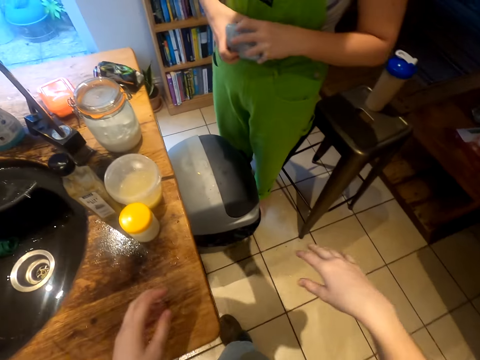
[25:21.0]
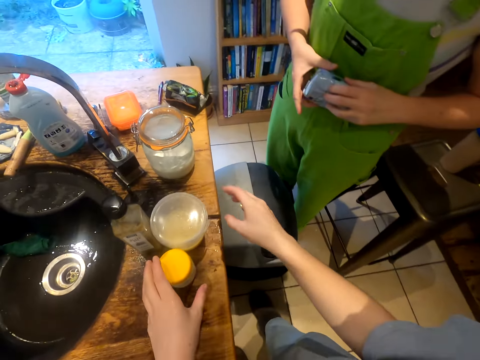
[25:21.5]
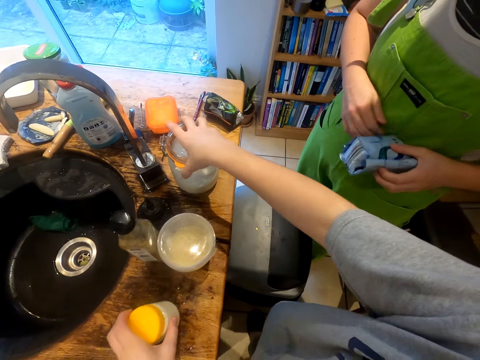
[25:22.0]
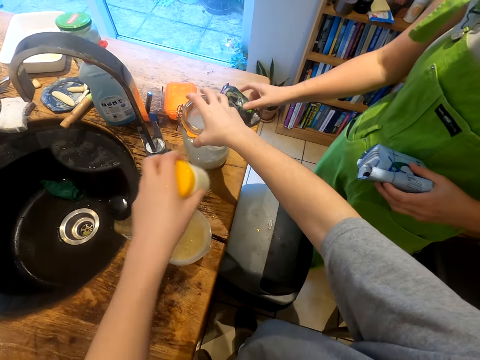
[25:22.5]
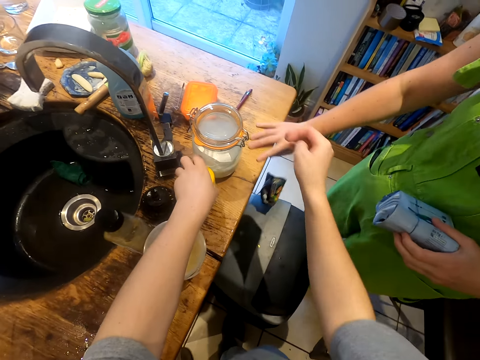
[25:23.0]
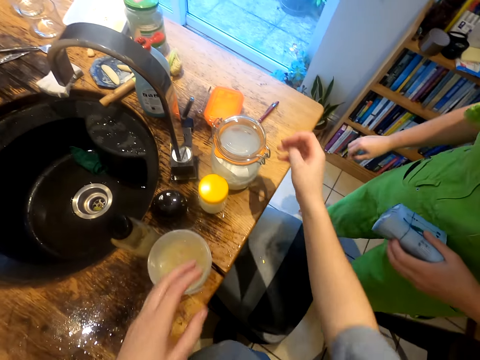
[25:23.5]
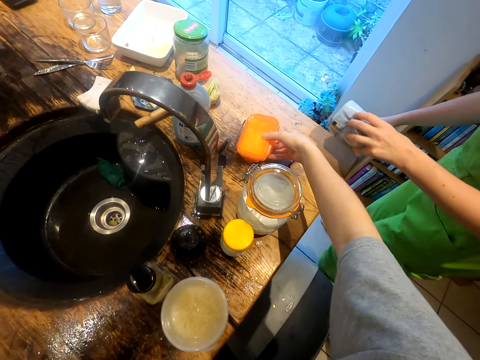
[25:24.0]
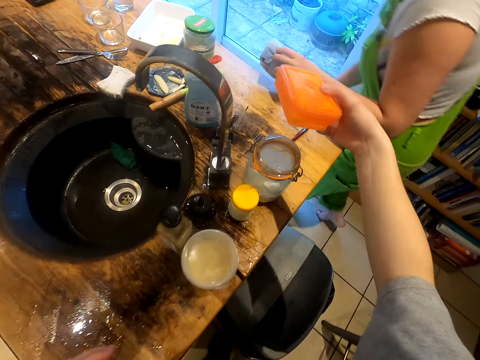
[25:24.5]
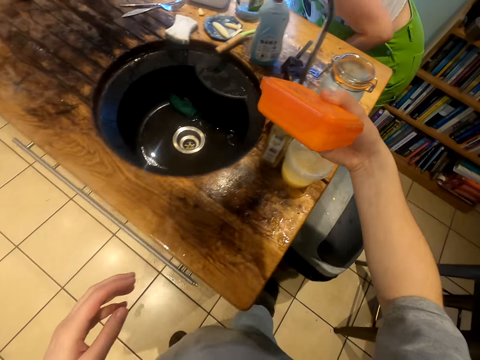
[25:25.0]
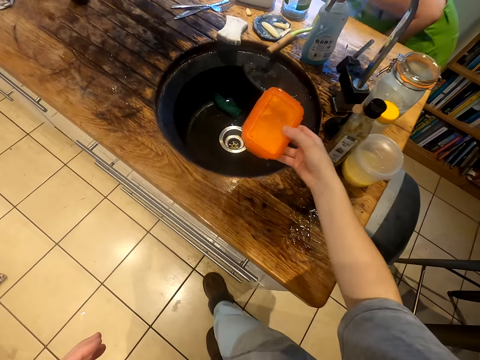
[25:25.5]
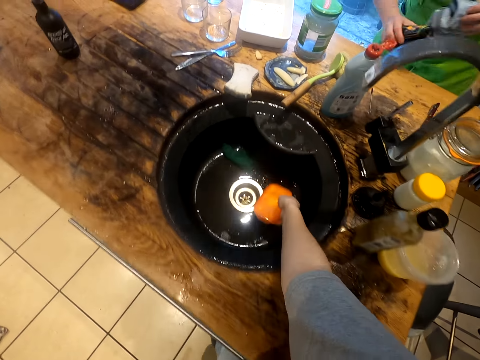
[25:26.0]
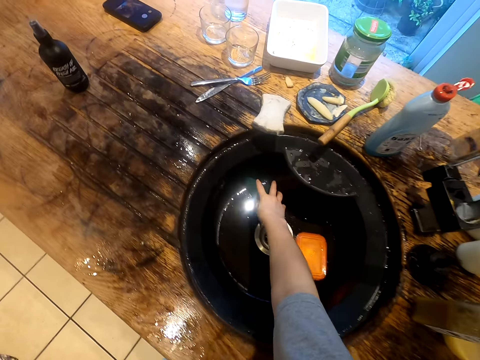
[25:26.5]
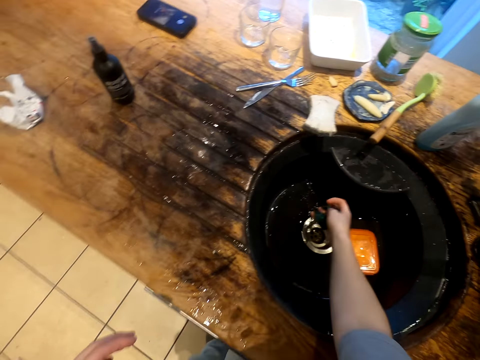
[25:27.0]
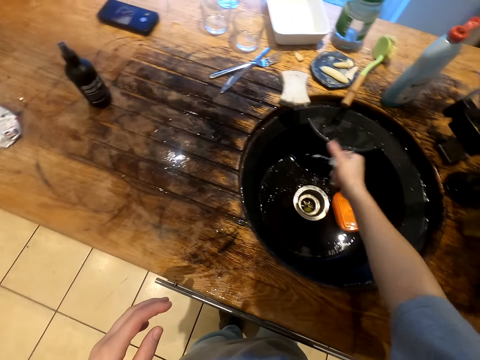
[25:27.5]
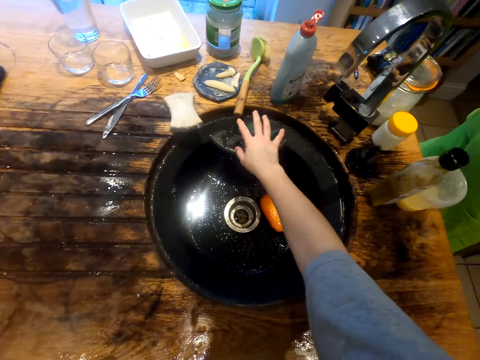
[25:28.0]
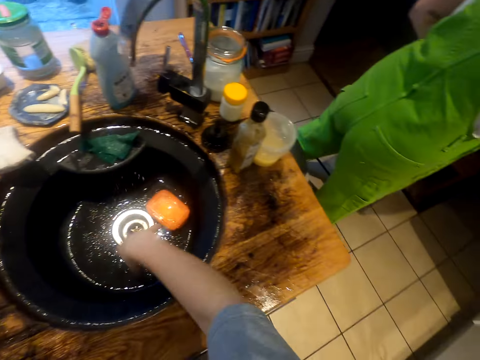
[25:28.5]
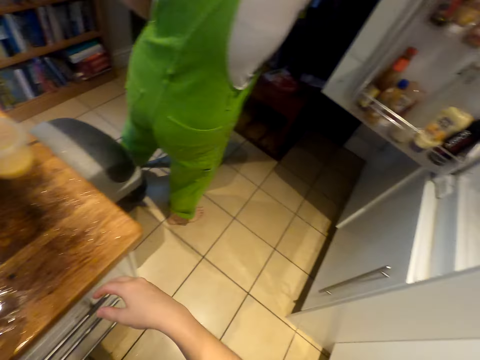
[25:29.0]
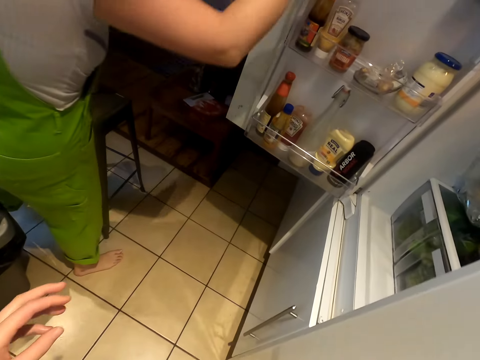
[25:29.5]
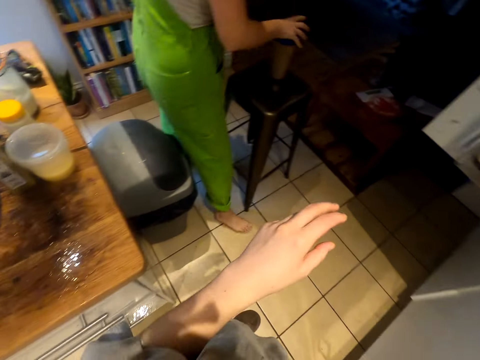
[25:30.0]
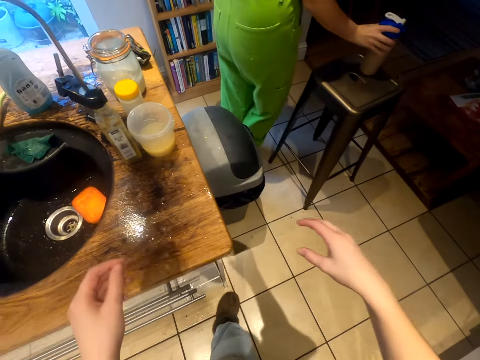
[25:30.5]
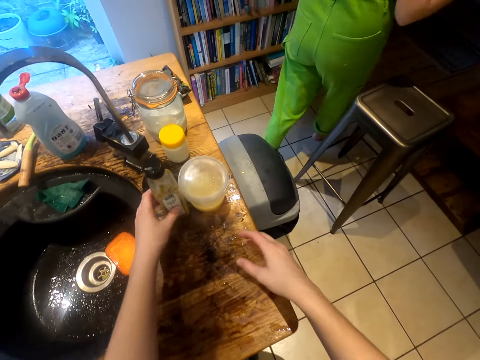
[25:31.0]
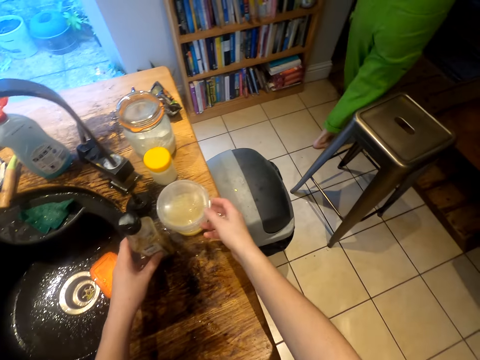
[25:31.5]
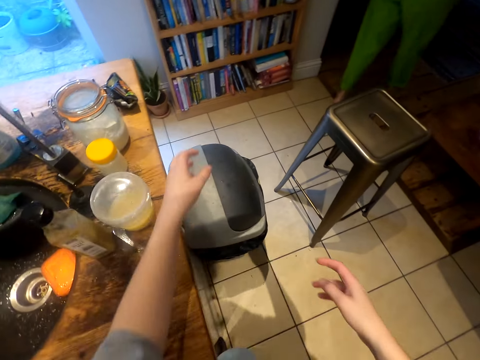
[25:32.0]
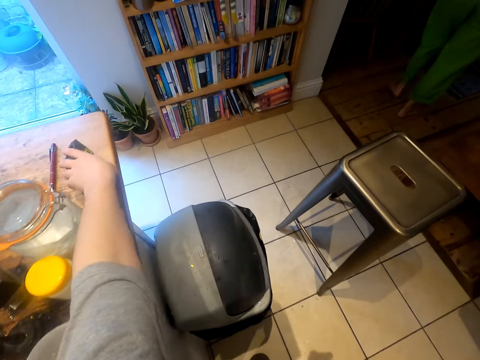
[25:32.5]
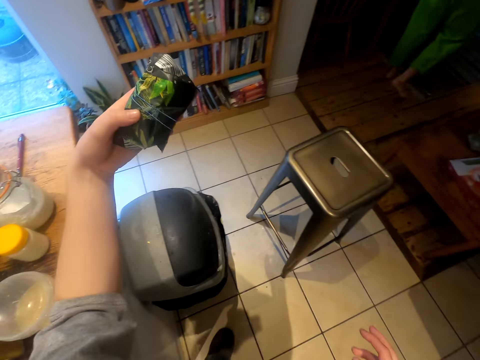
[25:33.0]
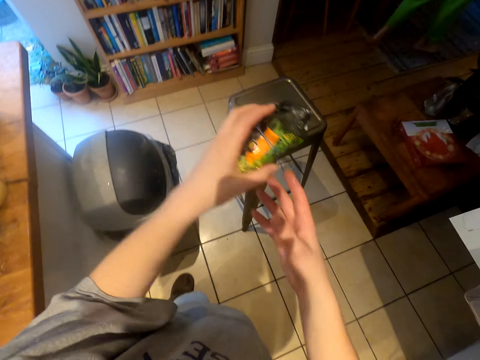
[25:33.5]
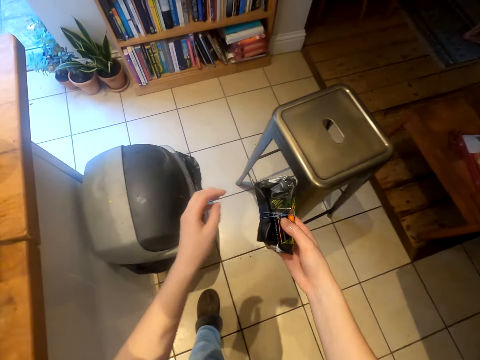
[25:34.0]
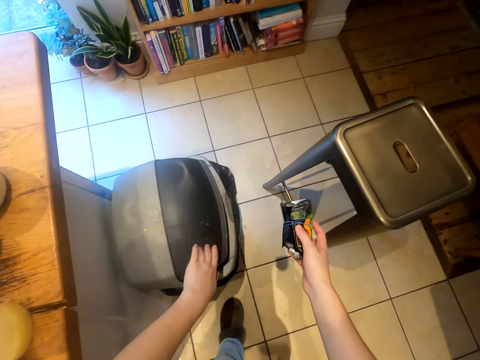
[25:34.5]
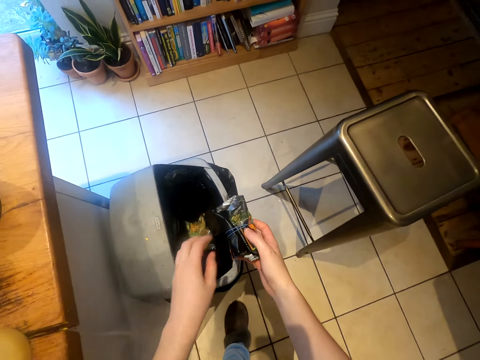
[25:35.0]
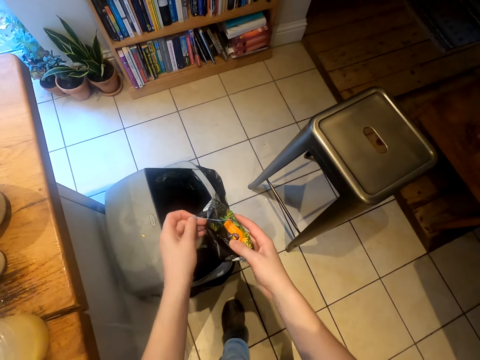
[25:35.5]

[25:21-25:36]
The camera wearer moves the containers on the kitchen counter. They pick up a container from the kitchen counter. They put the container in the sink. They pick up a scouring pad or dish washer. They dry the dish washer. They put the scouring pad on the side of the sink. They walk across the kitchen. They move the bottle. They pick up the packet. They open a dustbin.

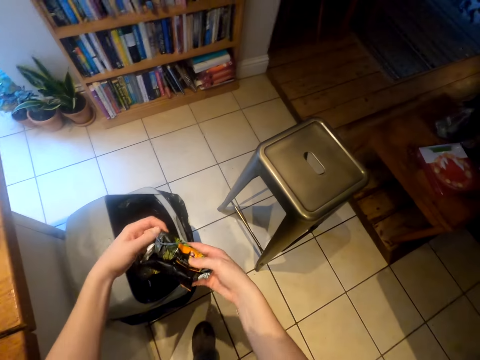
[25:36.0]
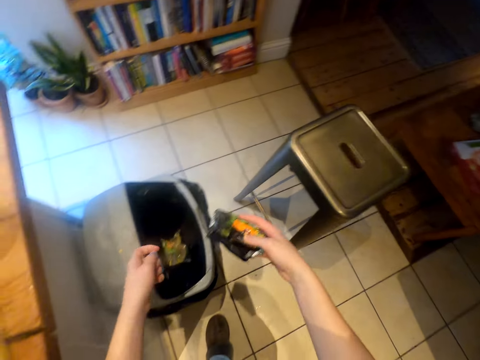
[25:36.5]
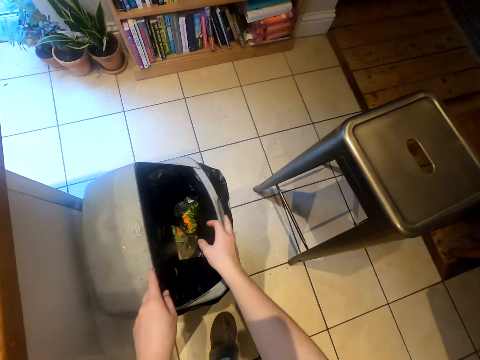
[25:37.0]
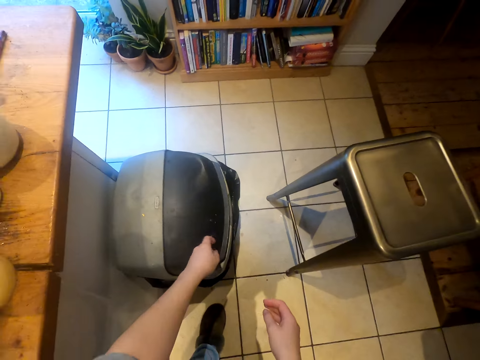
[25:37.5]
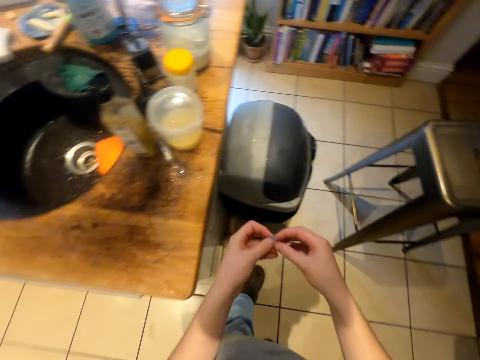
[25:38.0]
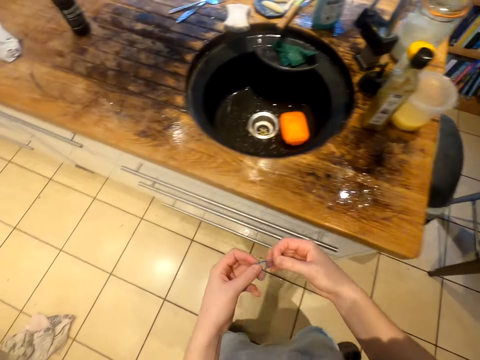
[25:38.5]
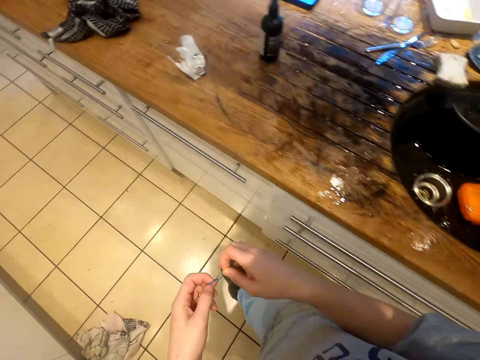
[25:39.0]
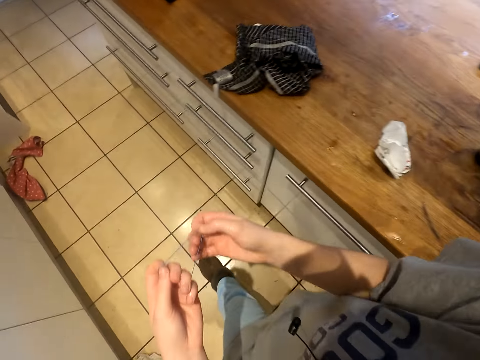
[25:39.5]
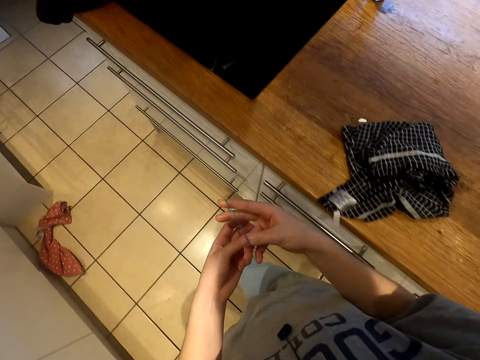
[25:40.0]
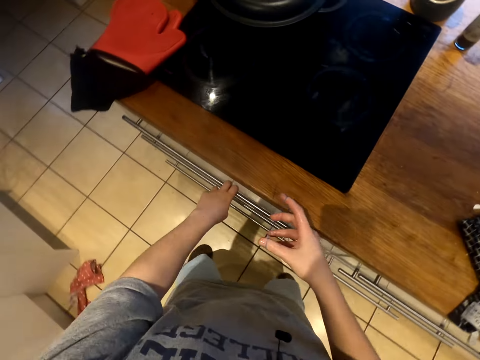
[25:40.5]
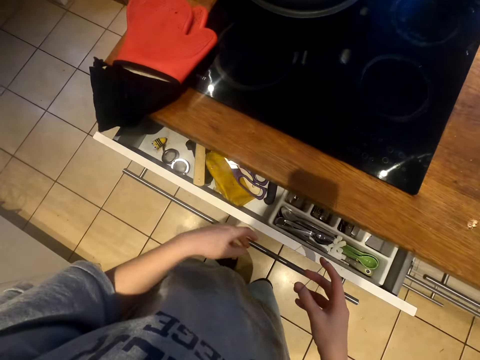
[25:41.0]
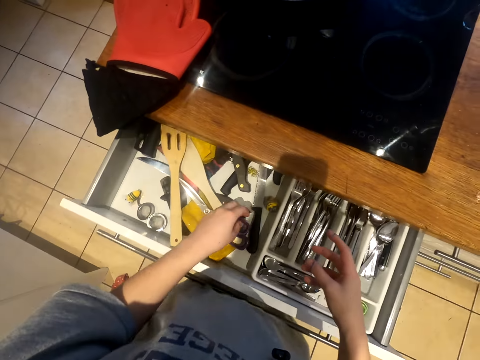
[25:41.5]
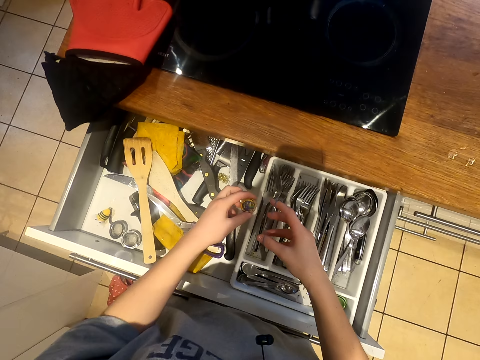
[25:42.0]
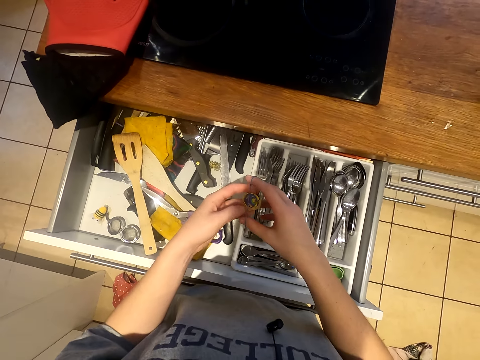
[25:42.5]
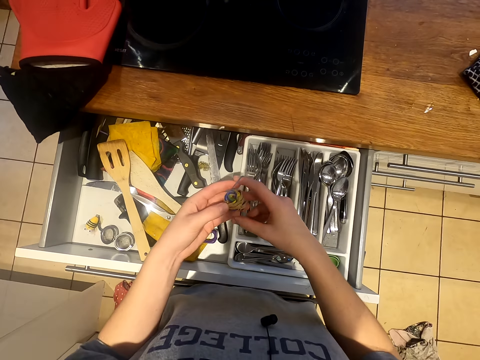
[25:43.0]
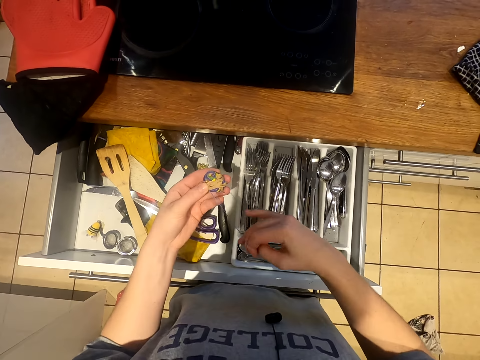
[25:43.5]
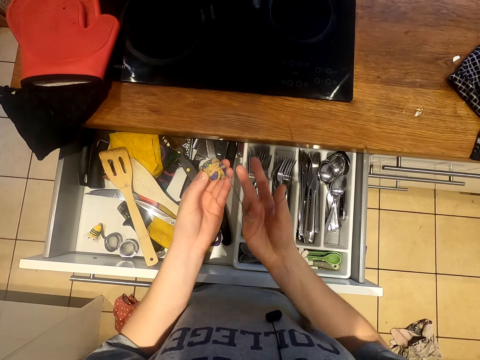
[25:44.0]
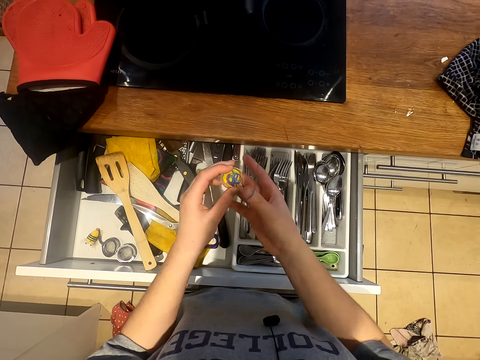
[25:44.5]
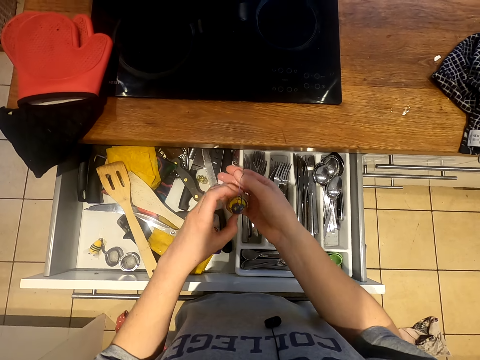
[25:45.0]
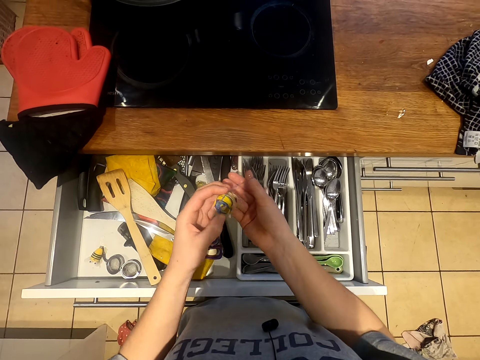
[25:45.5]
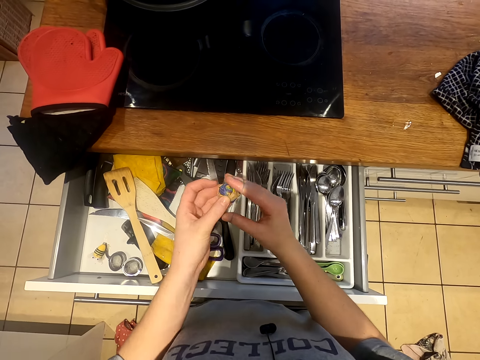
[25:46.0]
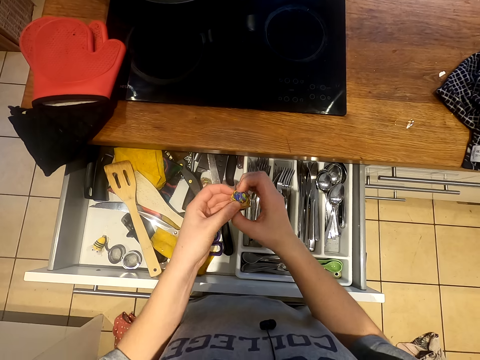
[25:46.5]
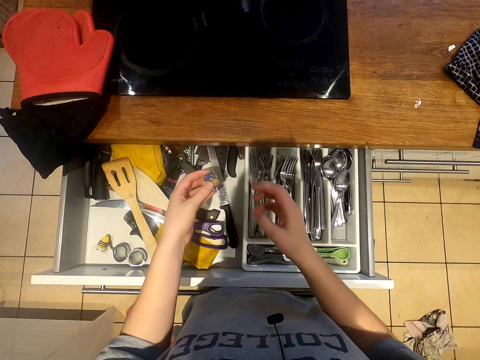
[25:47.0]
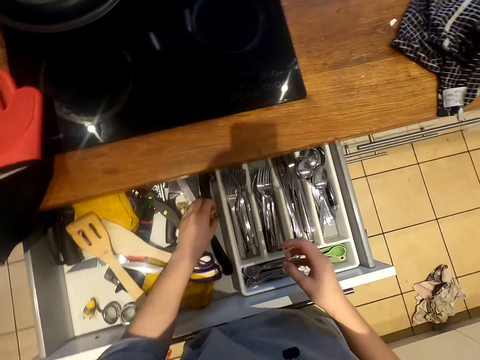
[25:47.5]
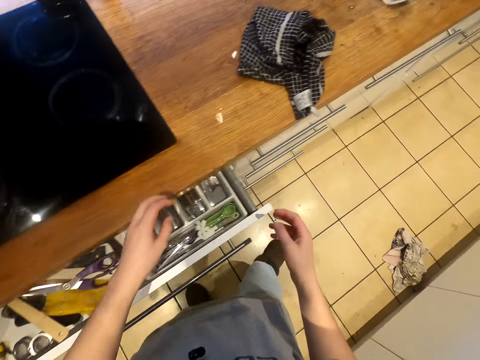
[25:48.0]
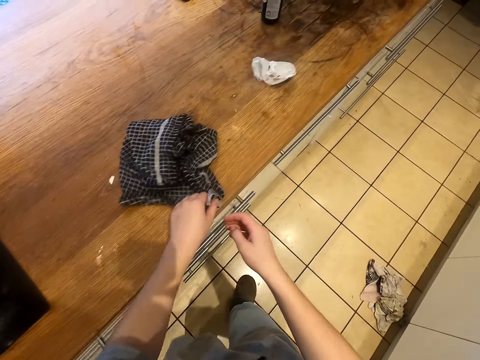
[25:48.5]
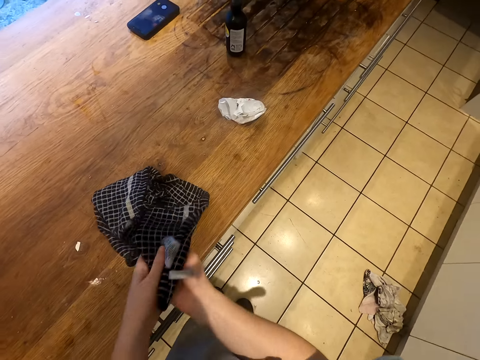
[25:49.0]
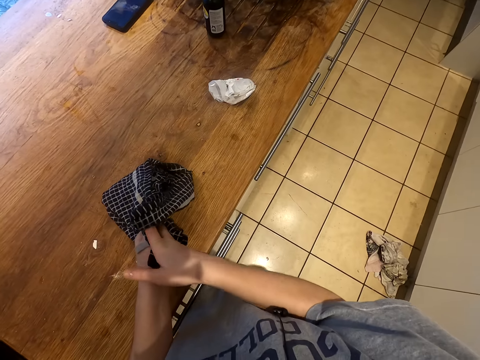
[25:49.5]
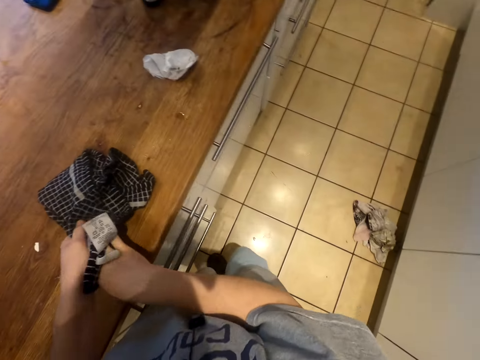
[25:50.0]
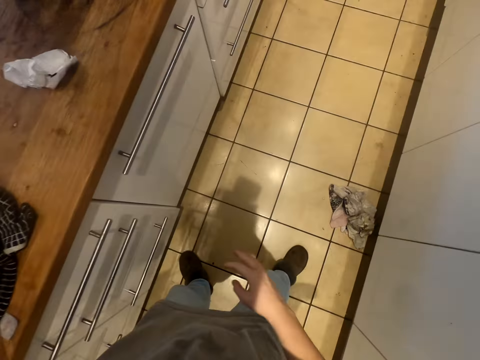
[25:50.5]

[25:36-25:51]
The camera wearer removes the rubber band from the packet. She throws the packet in the dustbin. She walks across the kitchen. She opens the kitchen drawer or kitchen counter shelf. She picks up something and puts the rubber band on something. She puts something in the kitchen drawer. She closes the kitchen counter shelf. She wipes her hands with the kitchen towel.
